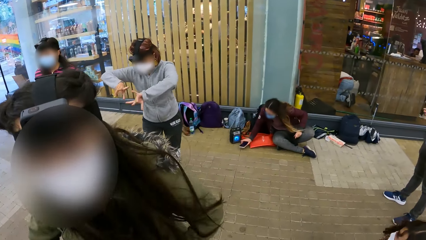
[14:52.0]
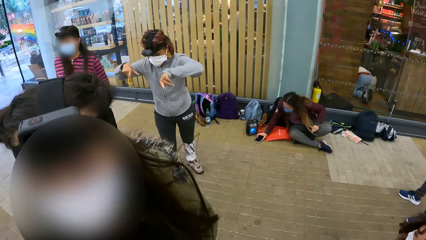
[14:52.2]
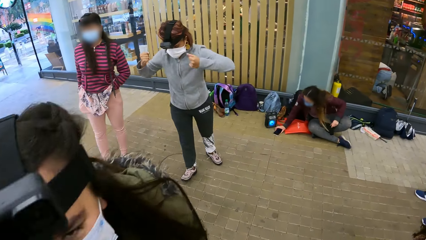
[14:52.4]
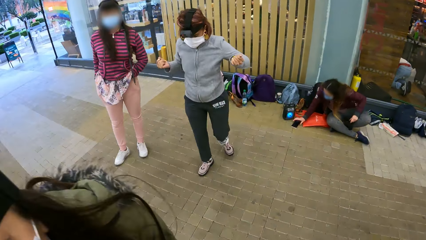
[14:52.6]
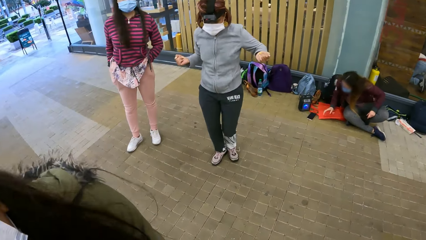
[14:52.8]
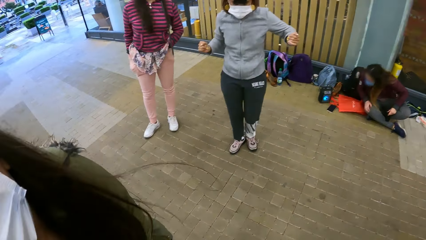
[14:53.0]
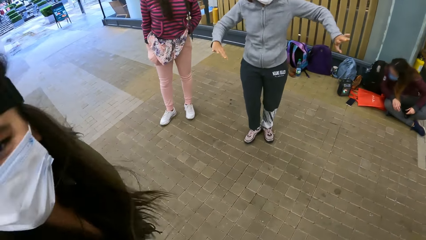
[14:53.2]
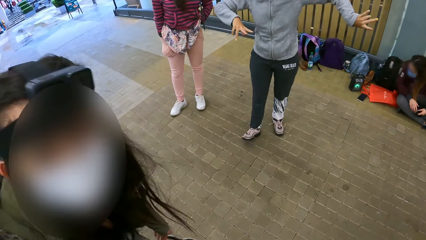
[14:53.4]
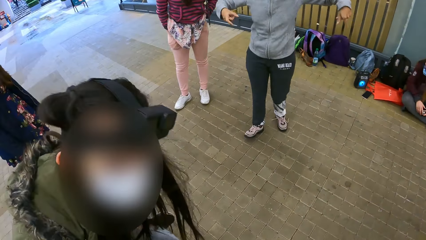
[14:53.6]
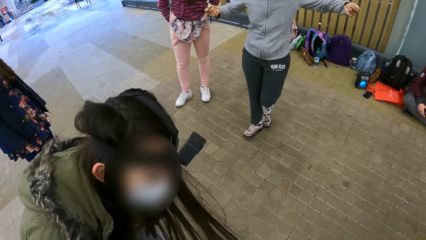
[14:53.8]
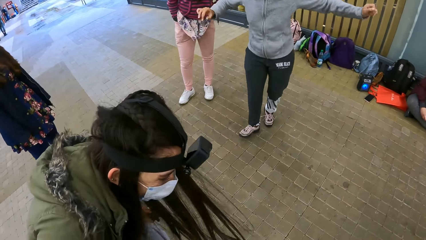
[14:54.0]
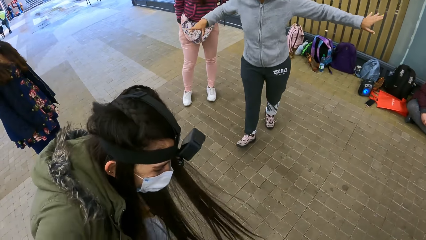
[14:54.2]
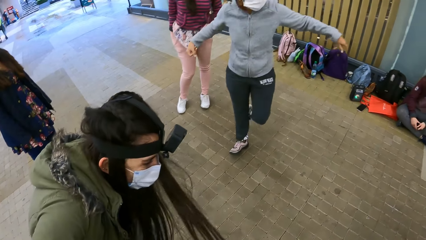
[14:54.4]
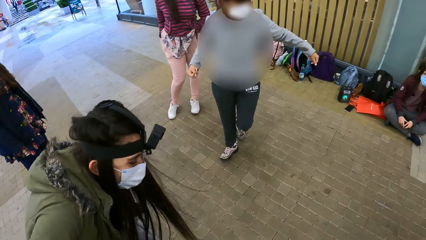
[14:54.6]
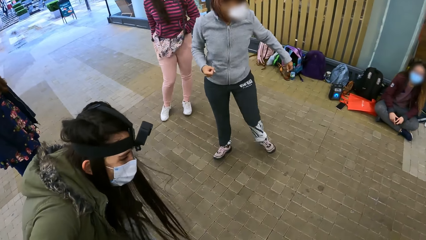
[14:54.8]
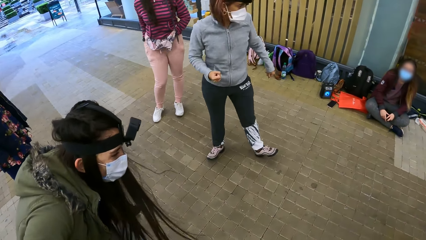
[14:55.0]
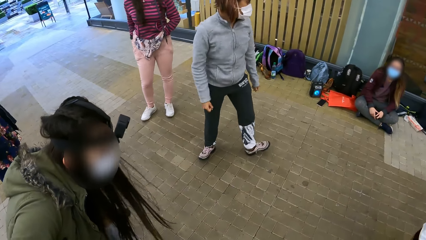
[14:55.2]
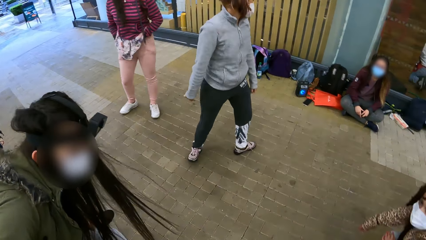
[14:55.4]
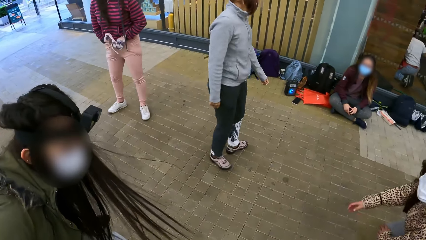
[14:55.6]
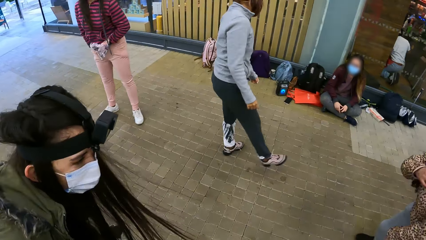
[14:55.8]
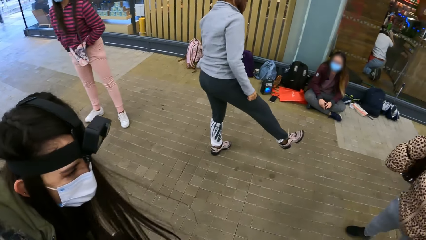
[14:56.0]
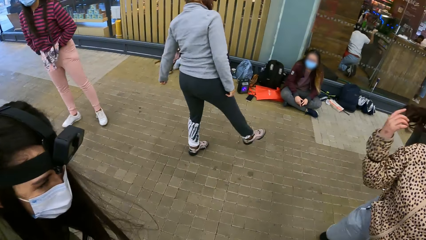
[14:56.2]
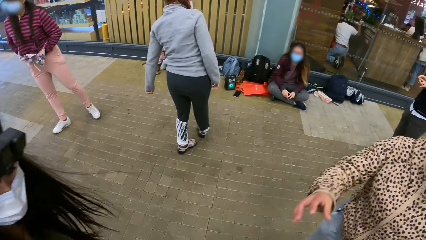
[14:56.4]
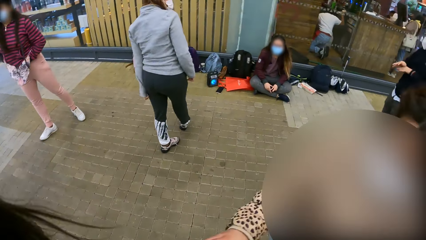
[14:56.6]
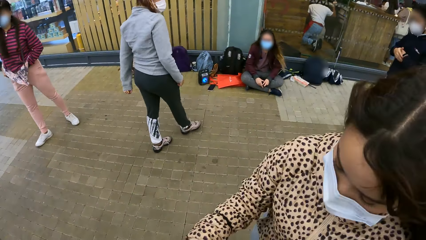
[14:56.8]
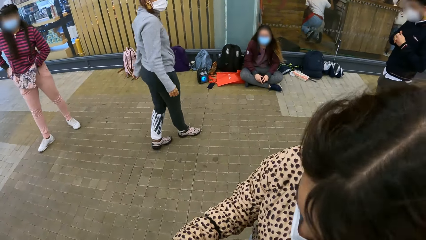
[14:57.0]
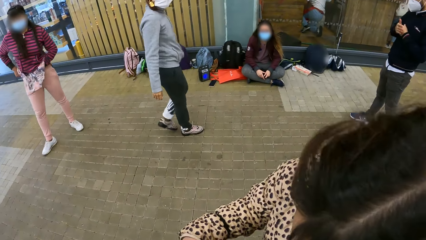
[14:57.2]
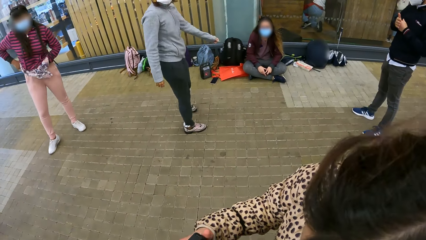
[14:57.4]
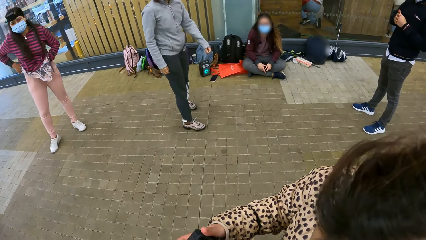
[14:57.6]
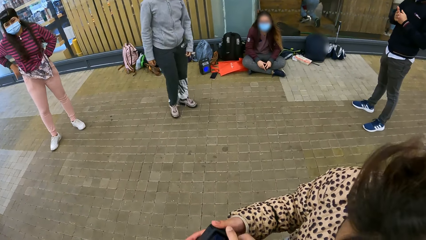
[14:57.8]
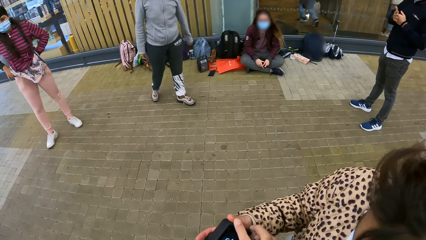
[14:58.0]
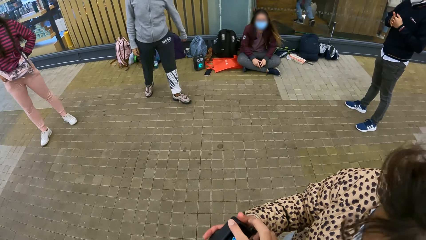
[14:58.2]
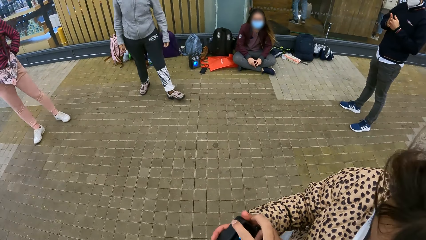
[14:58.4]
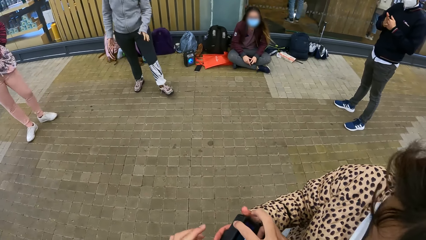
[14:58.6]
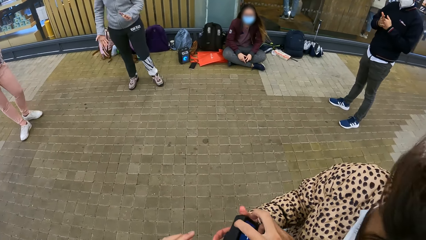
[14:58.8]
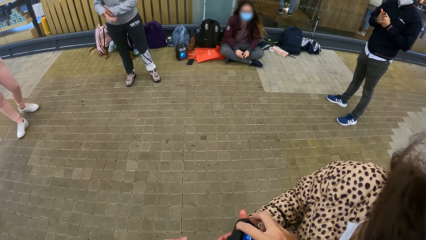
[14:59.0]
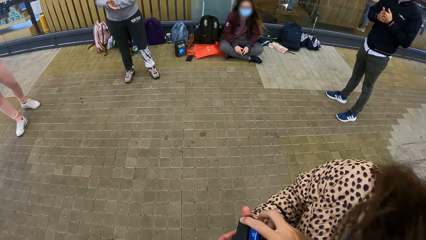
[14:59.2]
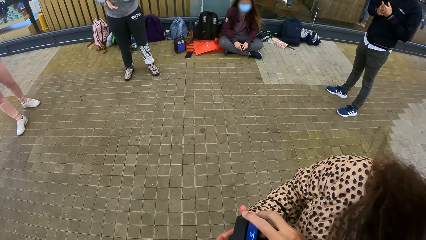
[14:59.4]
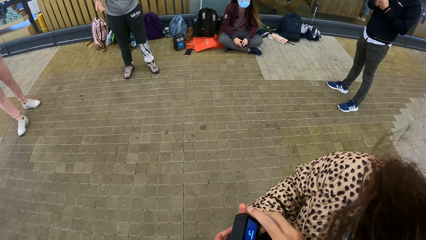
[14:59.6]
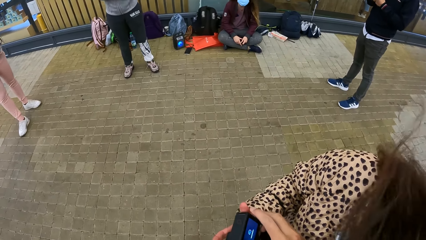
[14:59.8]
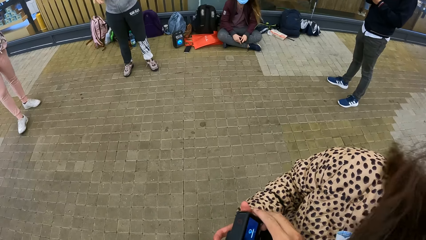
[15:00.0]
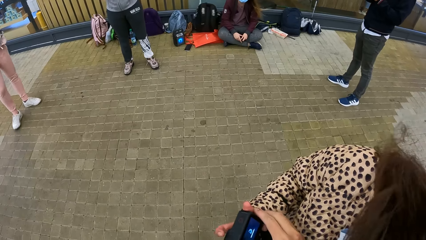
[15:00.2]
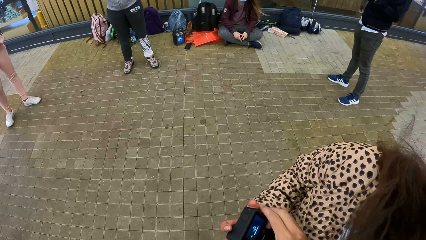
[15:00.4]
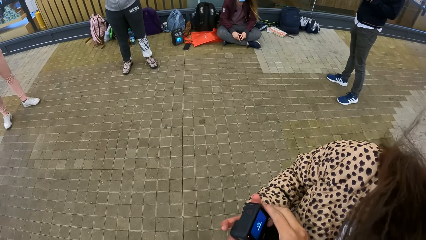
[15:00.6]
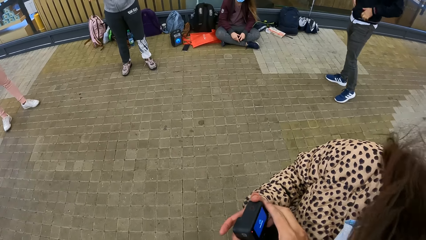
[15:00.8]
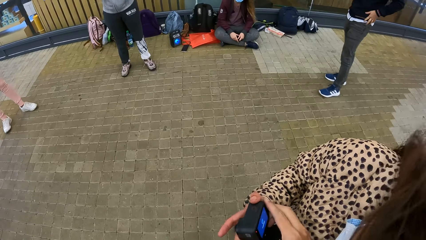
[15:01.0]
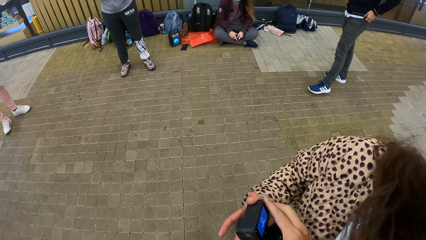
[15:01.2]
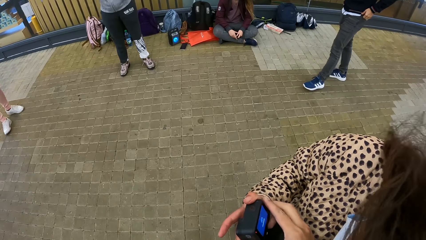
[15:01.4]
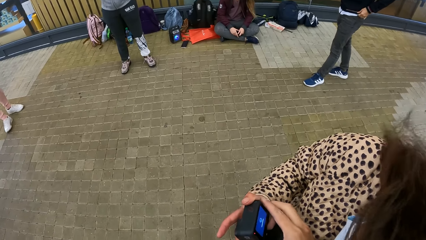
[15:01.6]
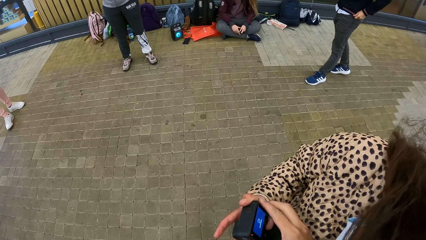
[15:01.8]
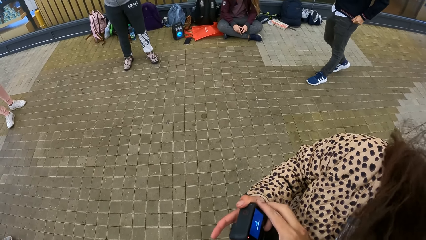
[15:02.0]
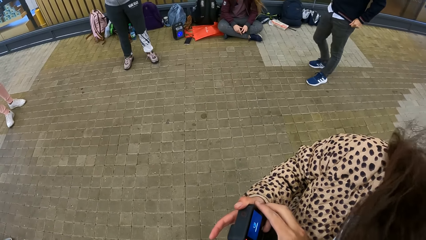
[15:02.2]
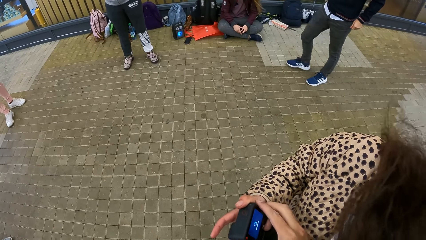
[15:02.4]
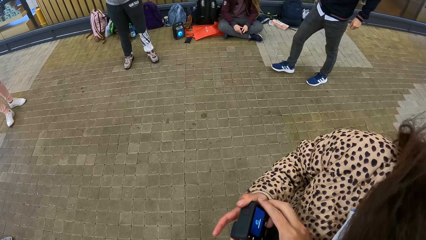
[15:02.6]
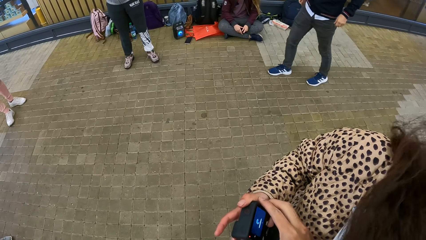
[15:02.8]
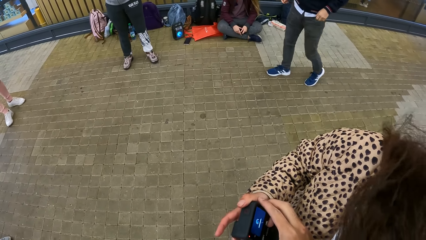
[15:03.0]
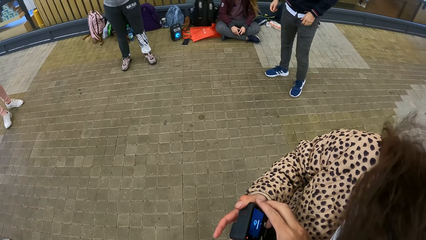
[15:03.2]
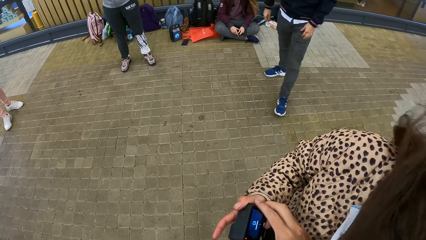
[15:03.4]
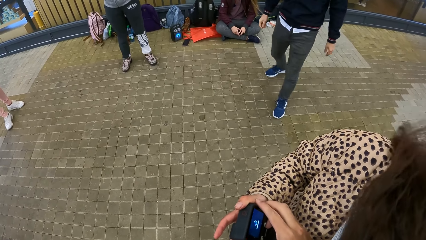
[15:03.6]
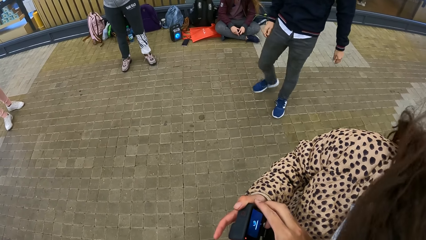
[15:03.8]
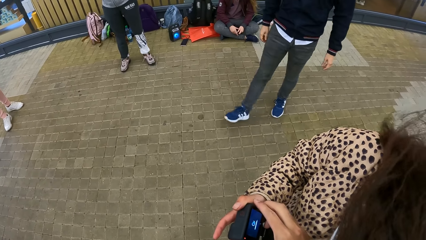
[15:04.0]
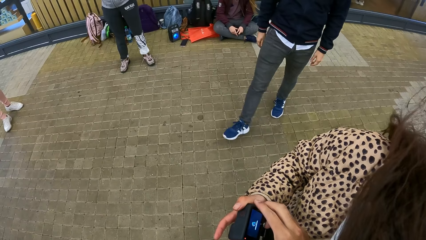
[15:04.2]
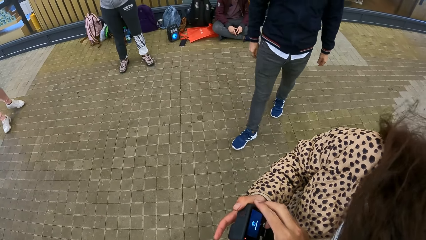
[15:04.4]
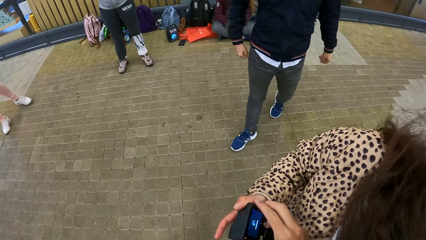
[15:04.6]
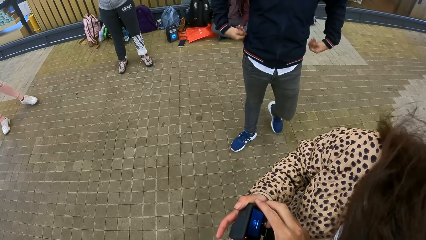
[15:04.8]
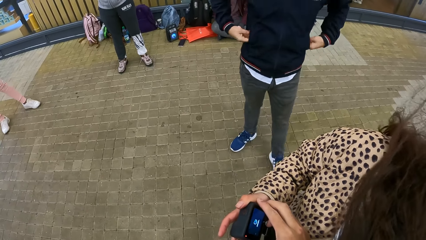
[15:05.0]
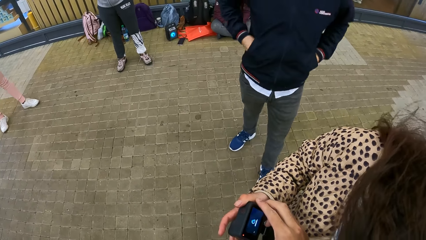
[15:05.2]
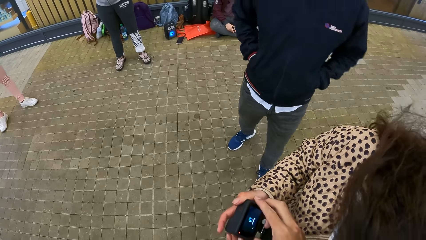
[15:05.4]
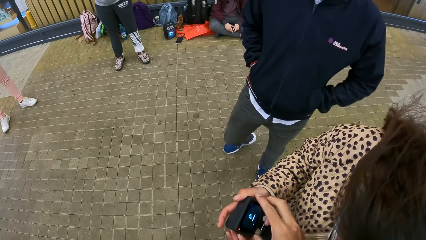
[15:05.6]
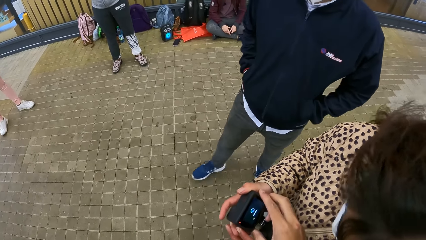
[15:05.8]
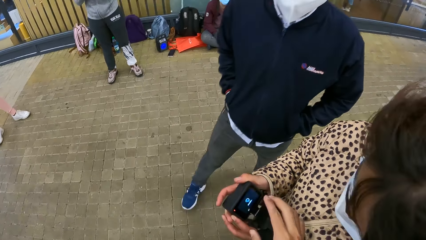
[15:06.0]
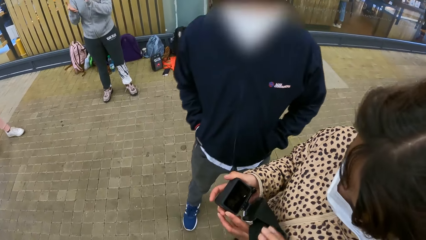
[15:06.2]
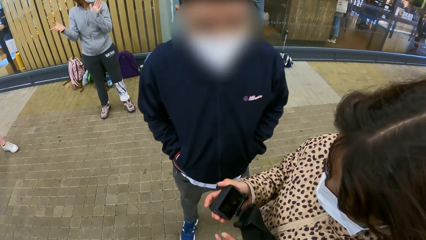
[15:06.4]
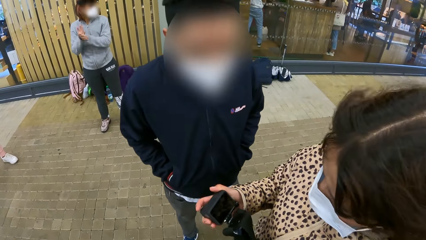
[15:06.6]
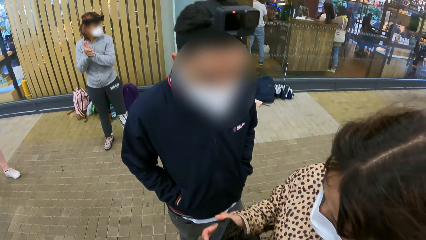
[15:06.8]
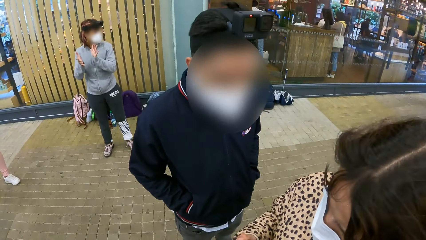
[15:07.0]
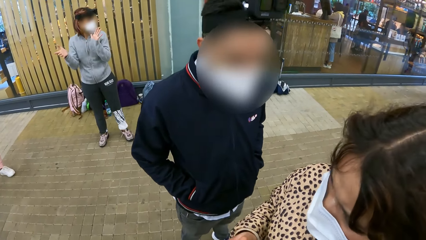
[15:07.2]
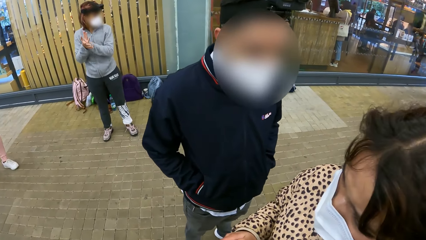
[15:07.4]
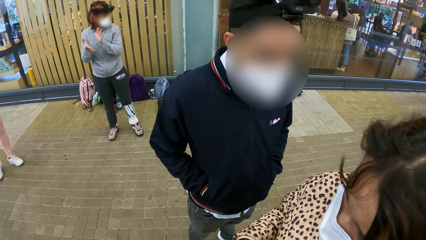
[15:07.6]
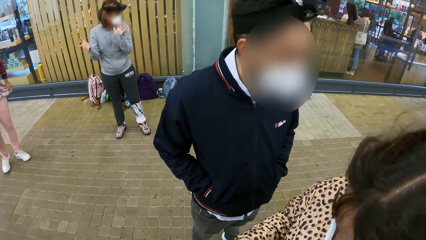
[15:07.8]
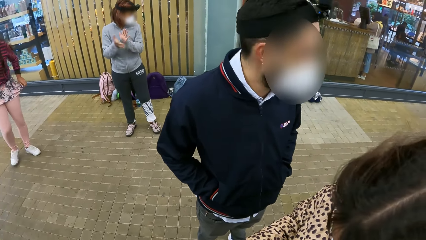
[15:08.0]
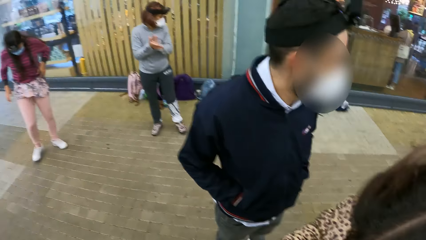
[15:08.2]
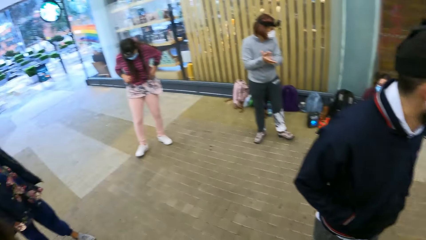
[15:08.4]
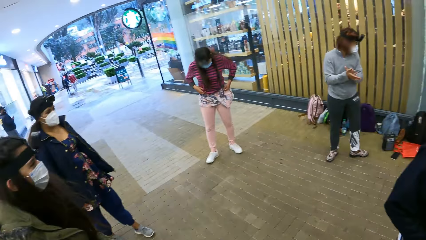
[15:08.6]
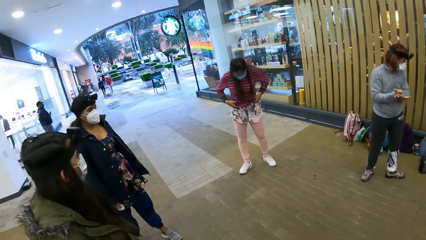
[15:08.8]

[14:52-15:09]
The camera wearer dialogues with a woman. The woman interacts with the camera wearer. The camera wearer operates something.
